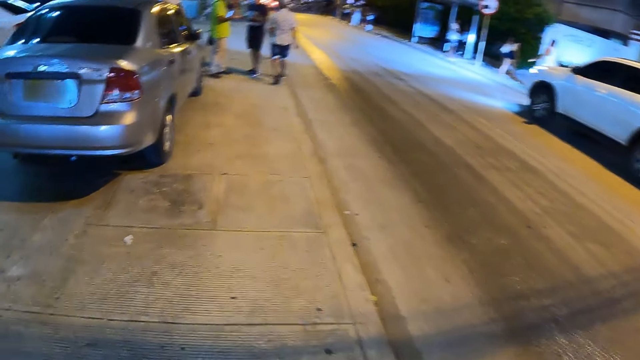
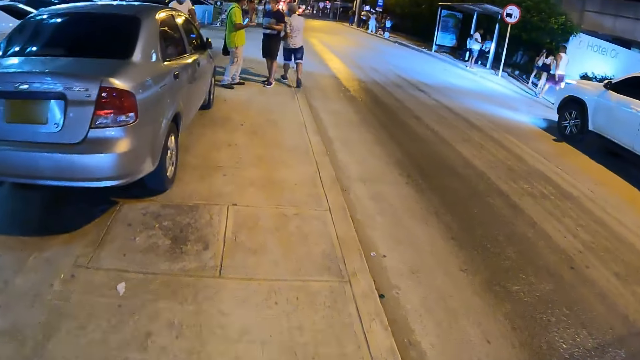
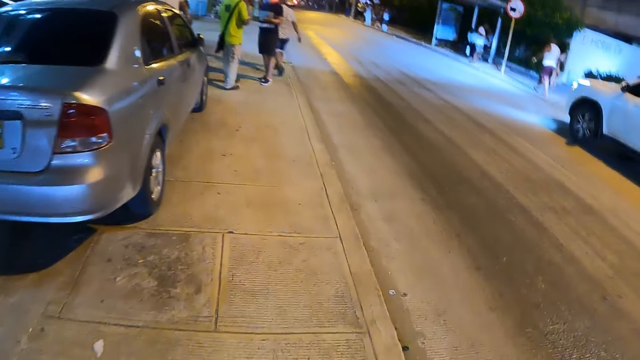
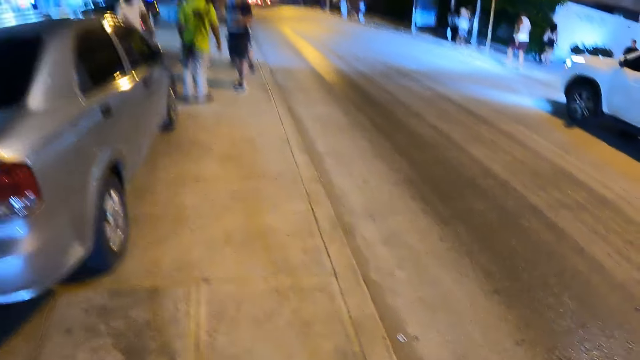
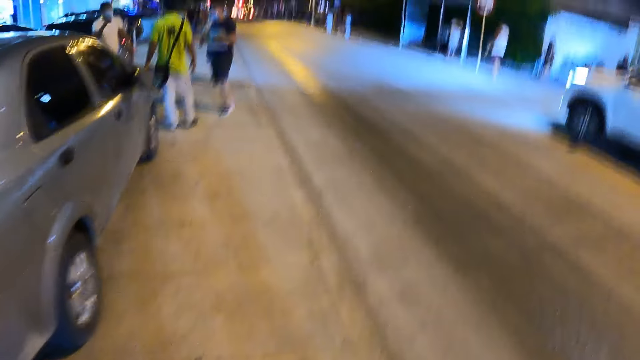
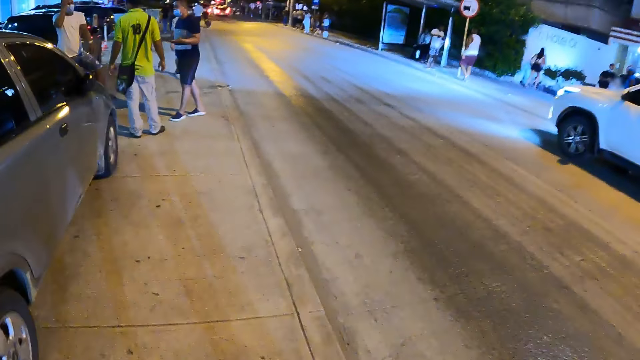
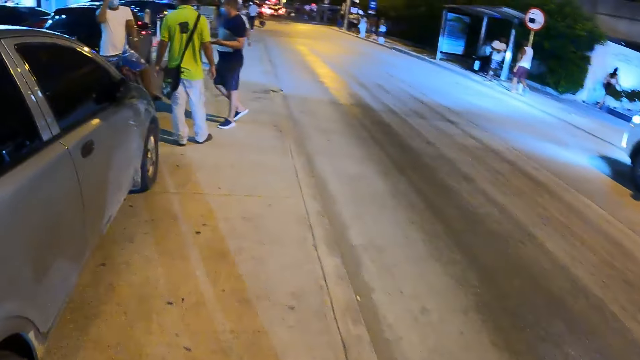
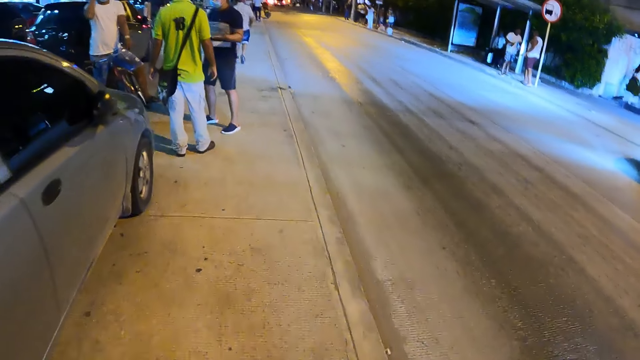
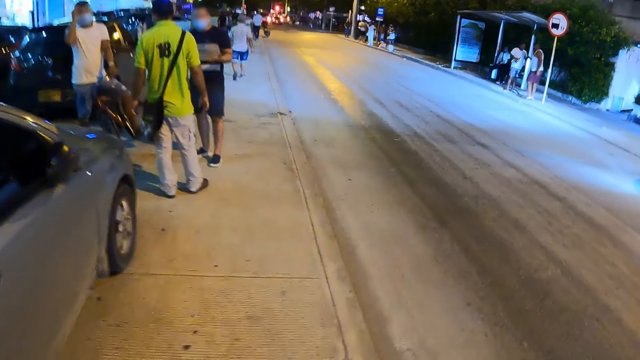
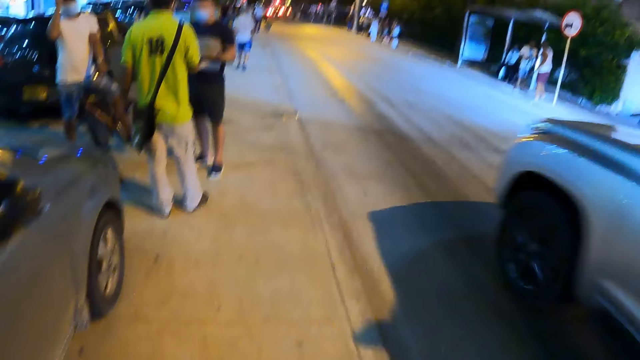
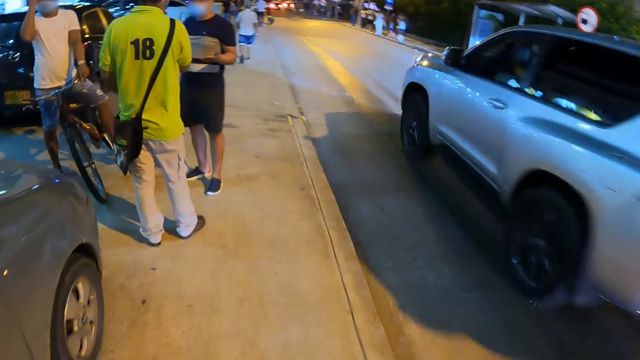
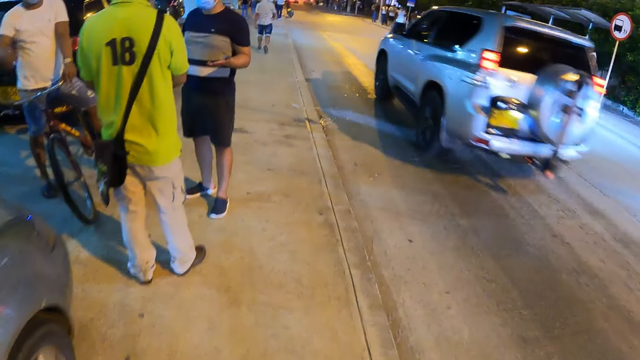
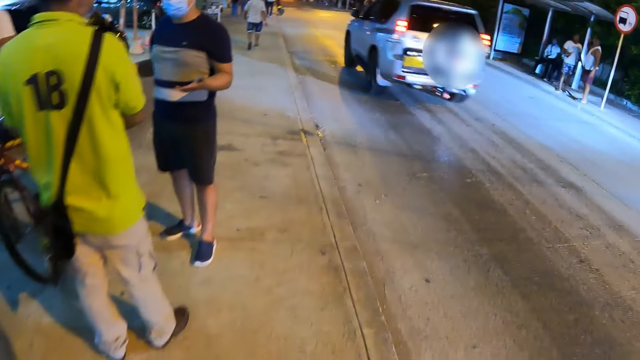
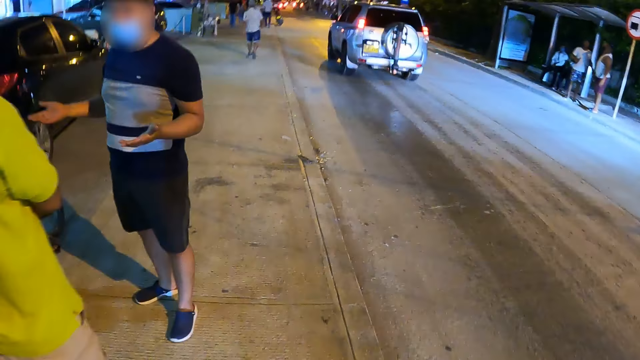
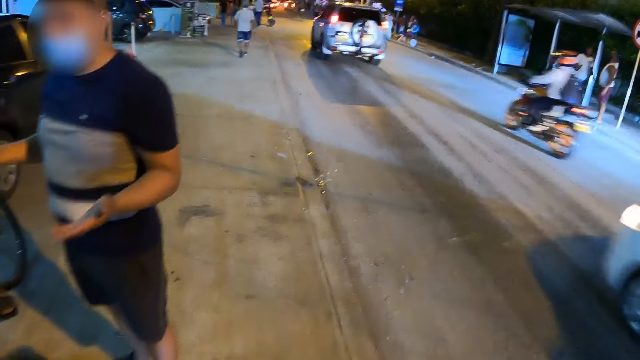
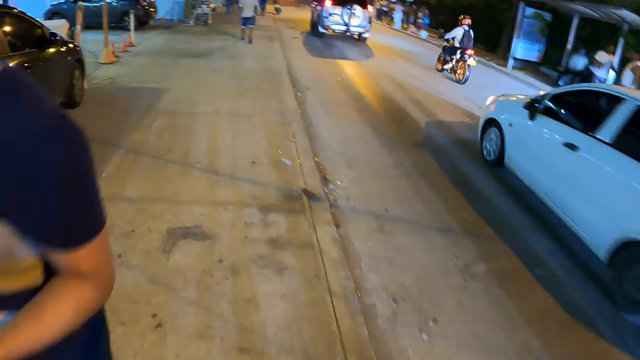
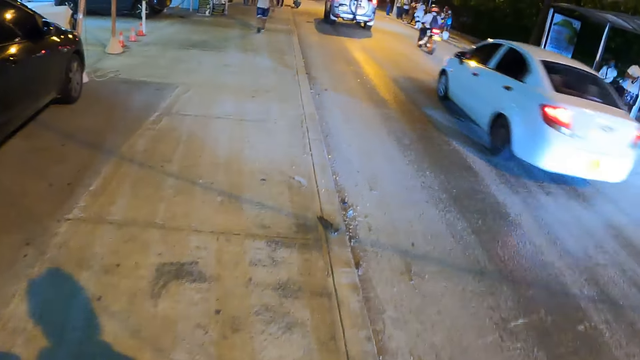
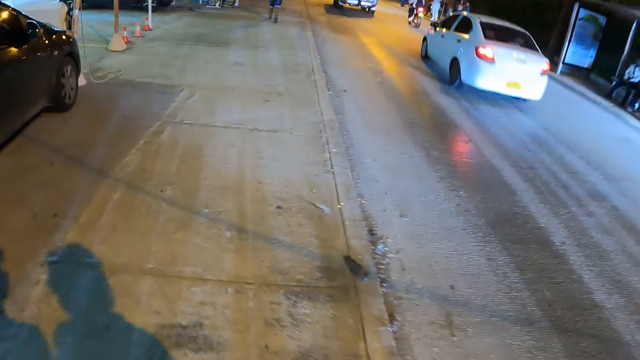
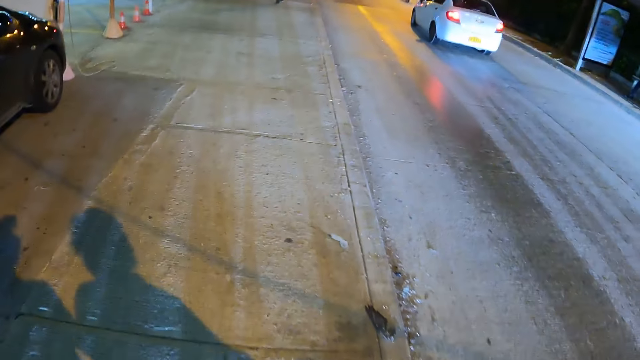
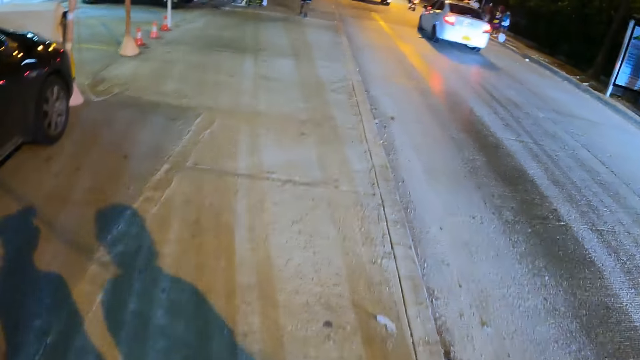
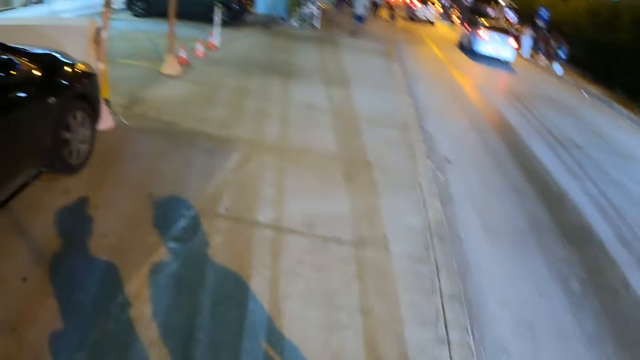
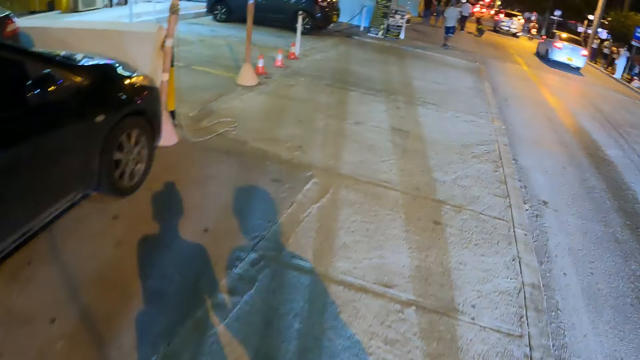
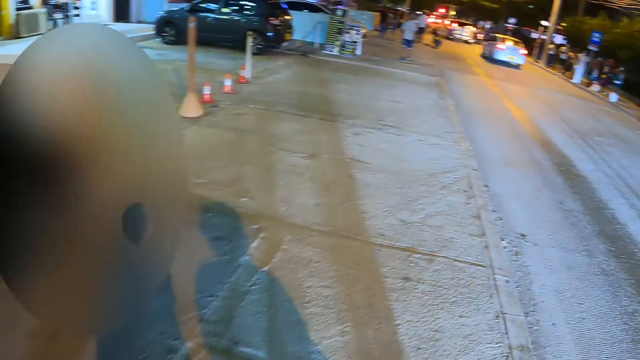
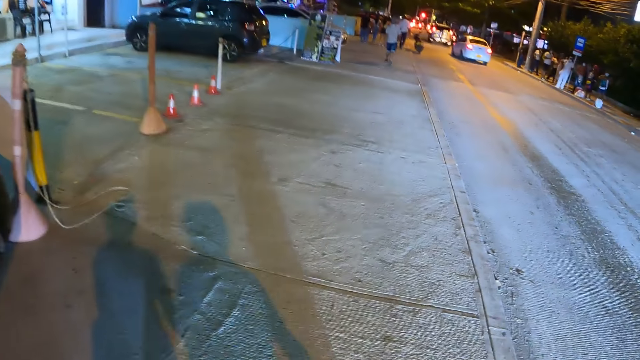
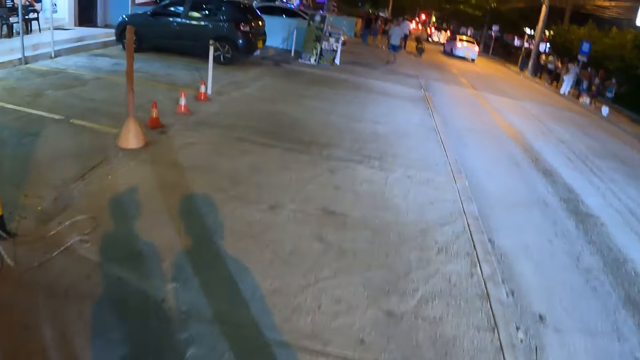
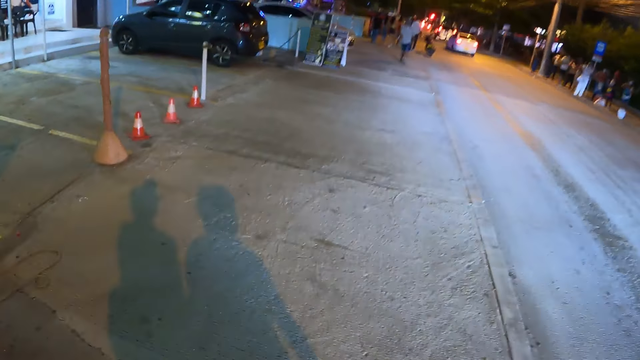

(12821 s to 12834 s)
The camera wearer walks towards men on a pathway. They walk on the pedestrian pathway with a person.

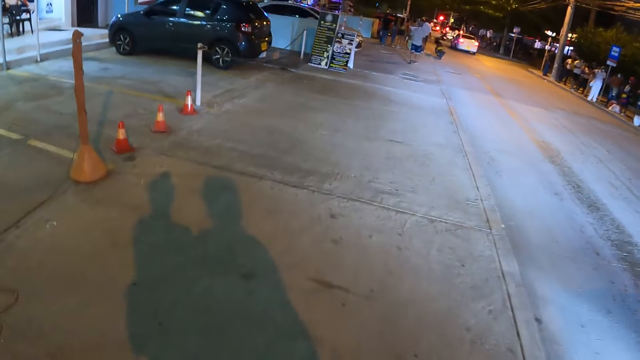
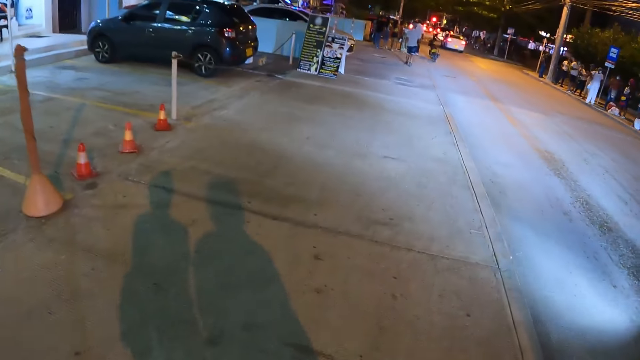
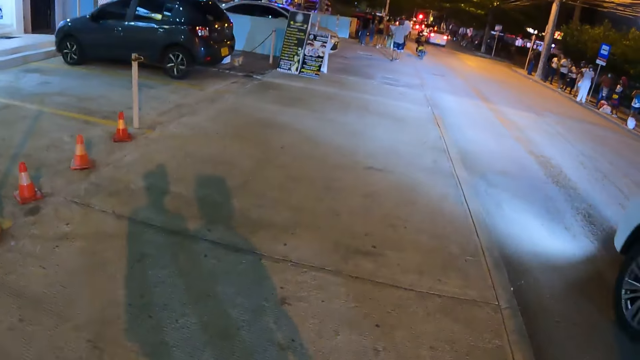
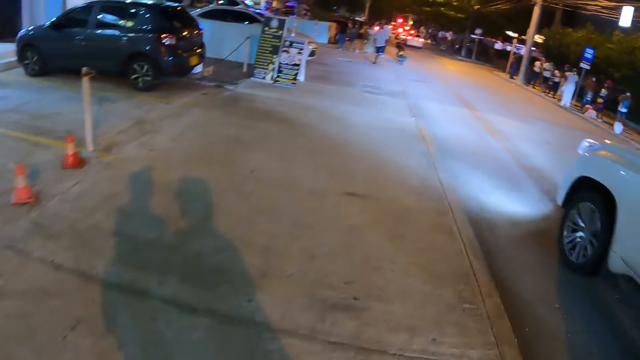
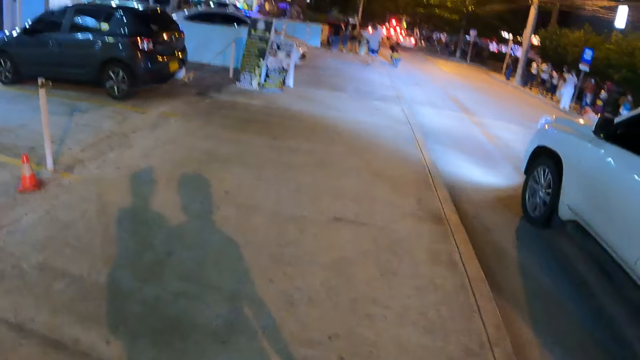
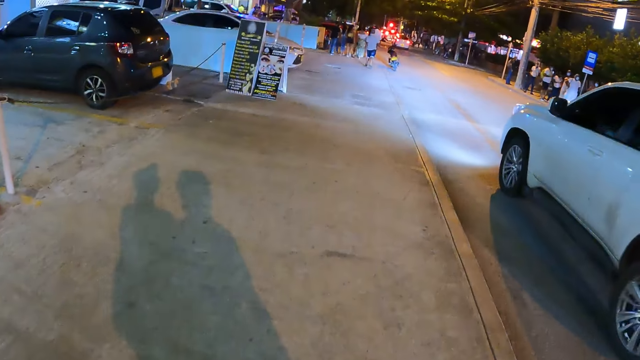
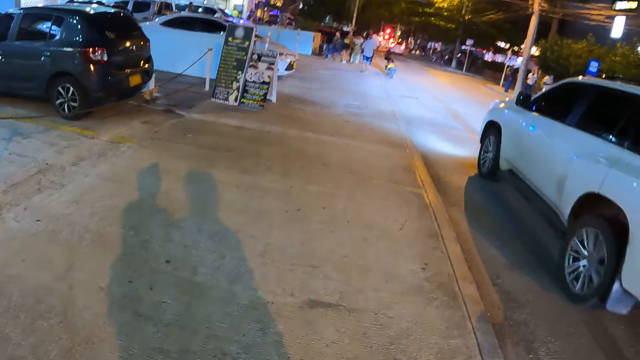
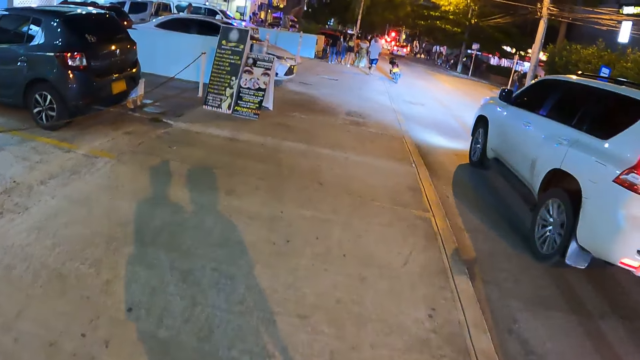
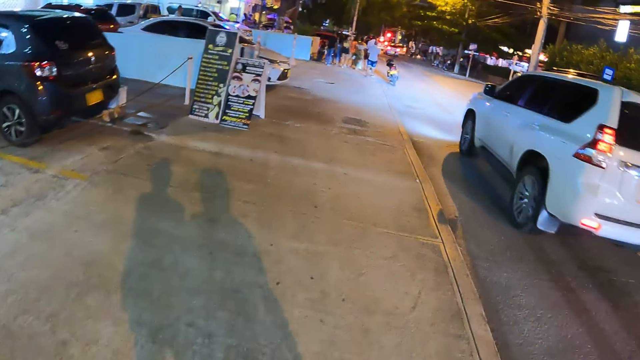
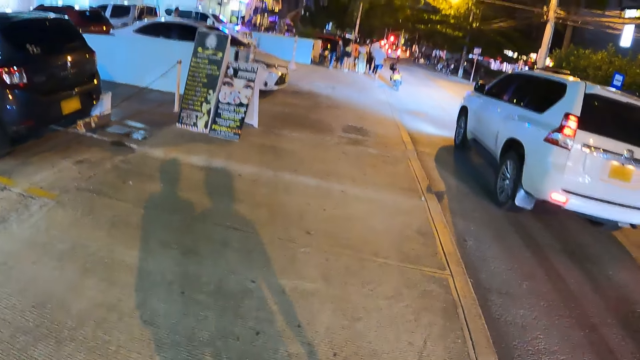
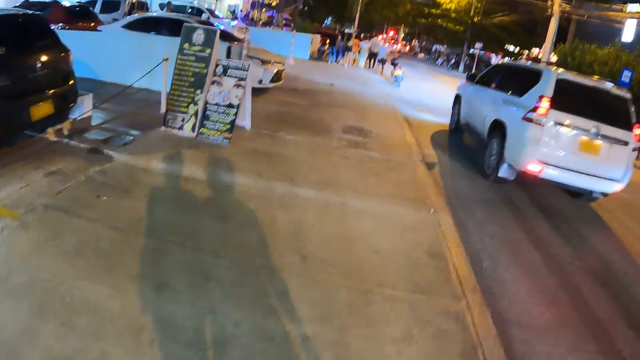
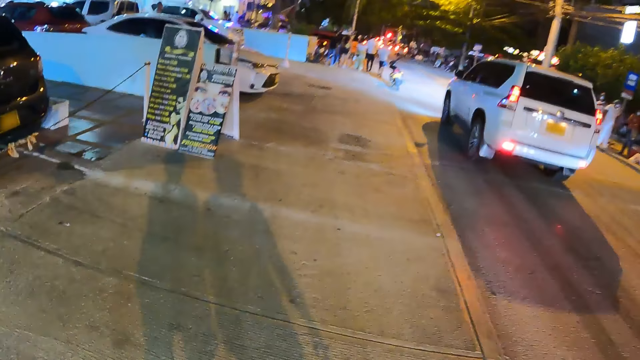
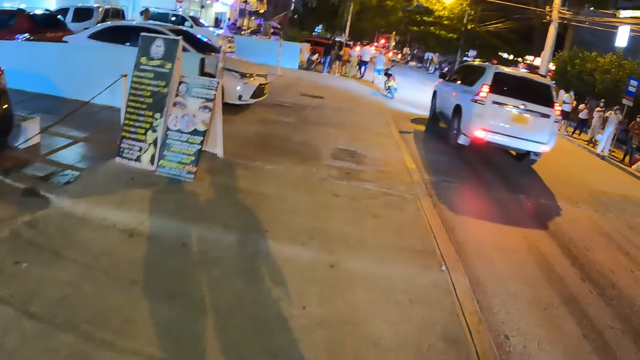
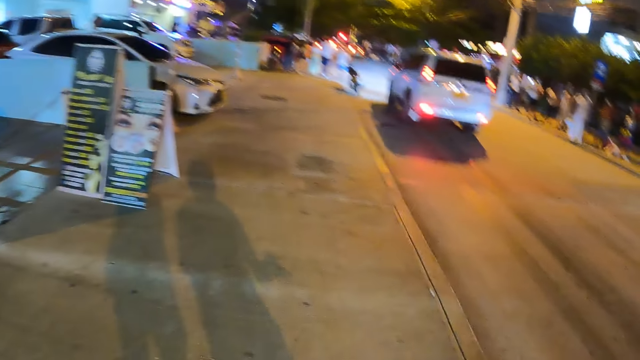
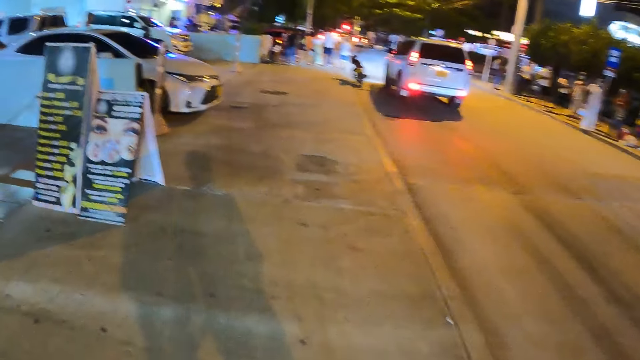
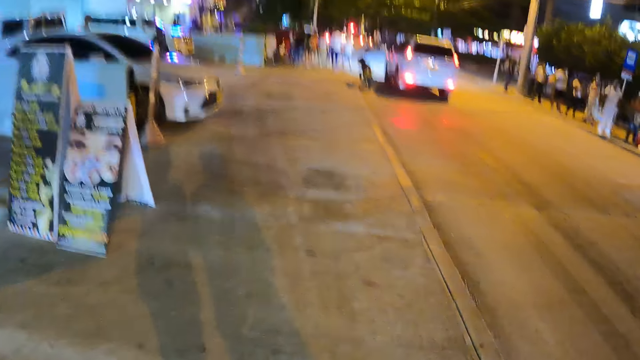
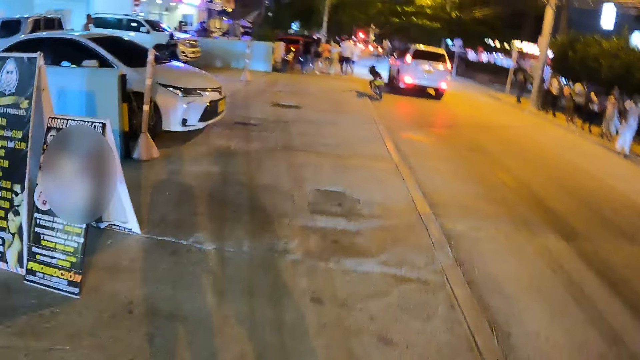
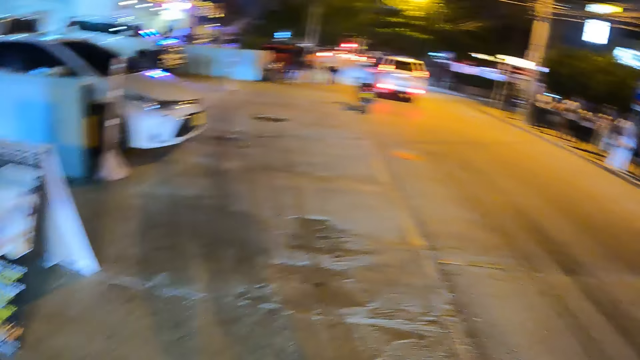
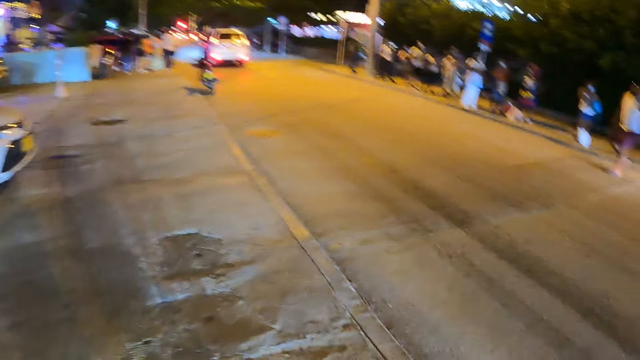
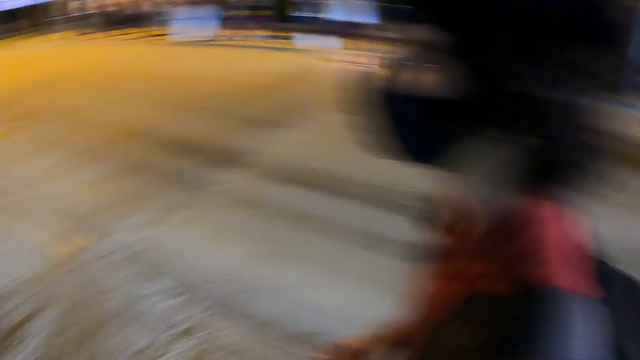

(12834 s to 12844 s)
The camera wearer converses with a person.
